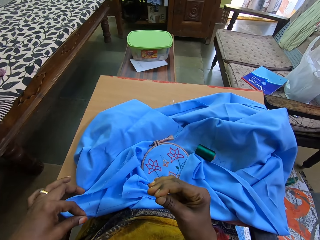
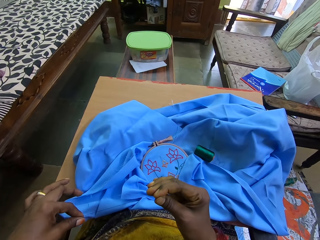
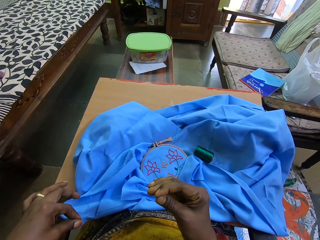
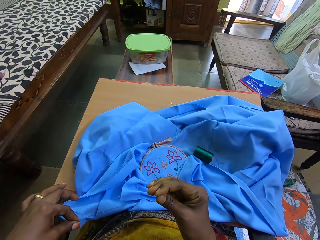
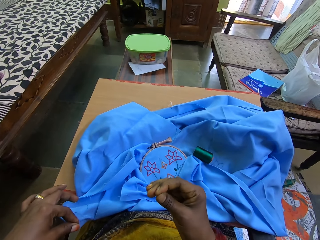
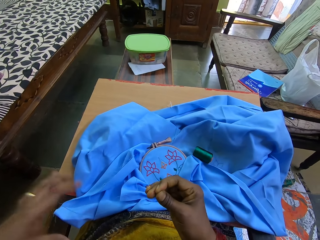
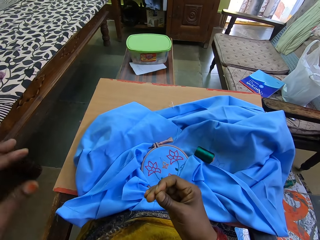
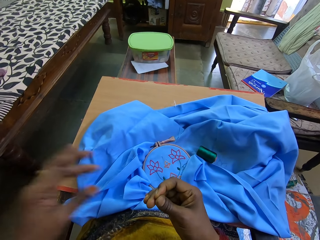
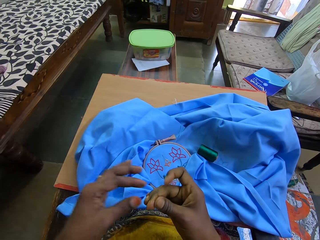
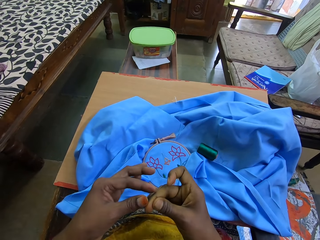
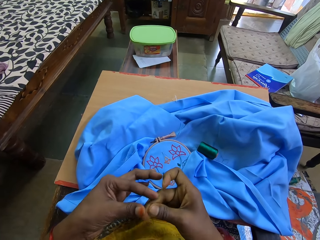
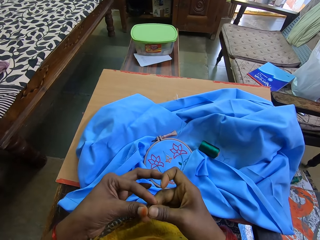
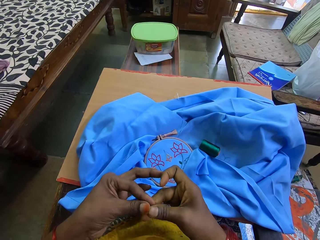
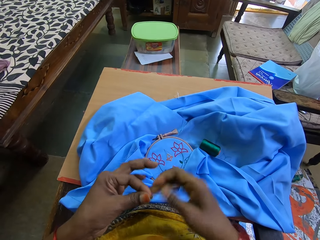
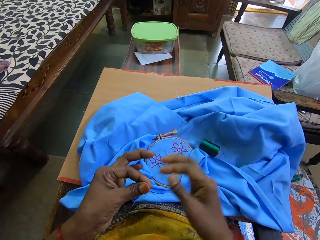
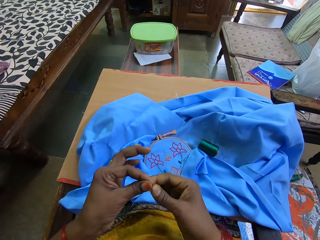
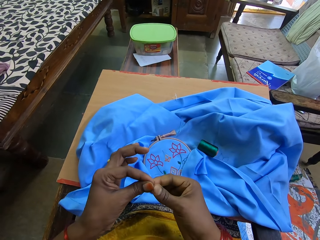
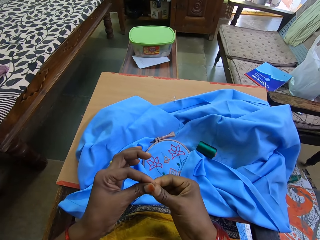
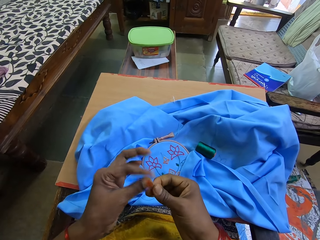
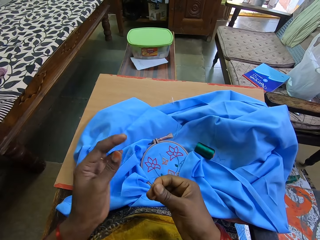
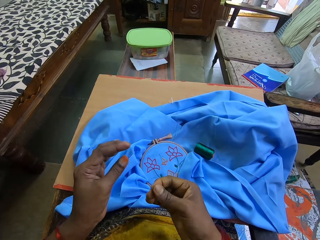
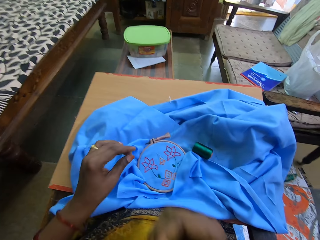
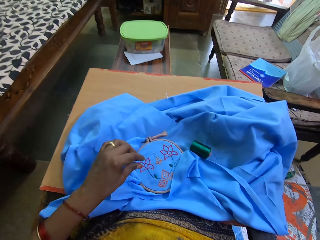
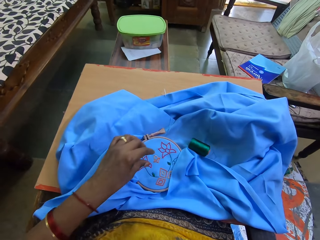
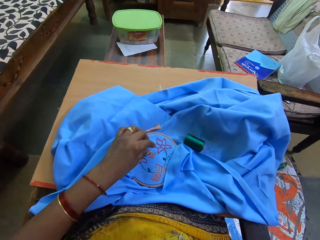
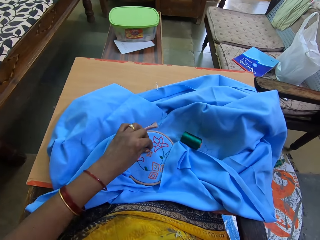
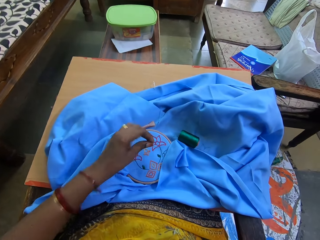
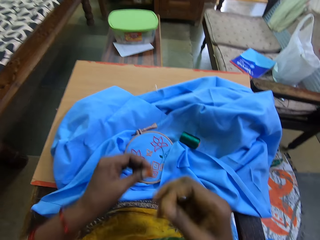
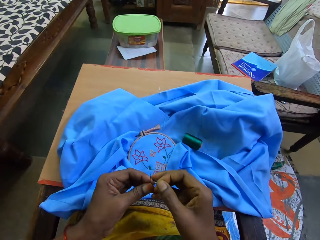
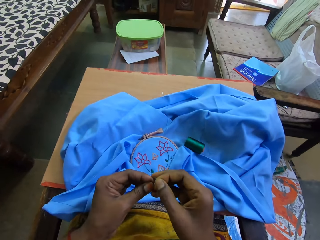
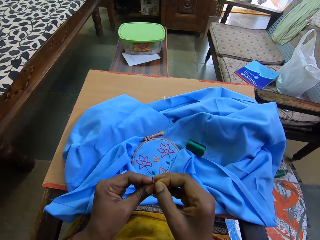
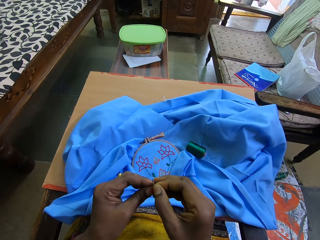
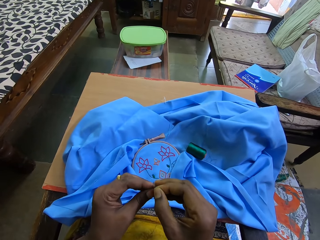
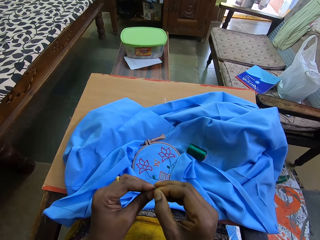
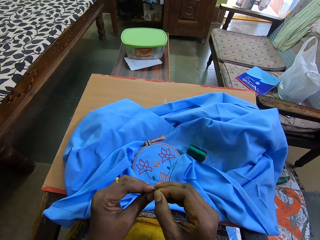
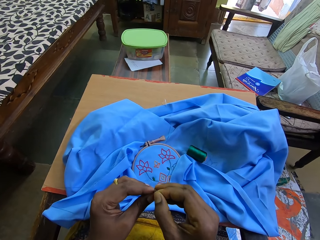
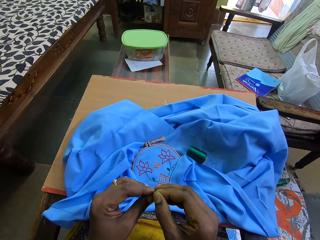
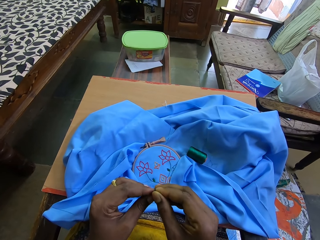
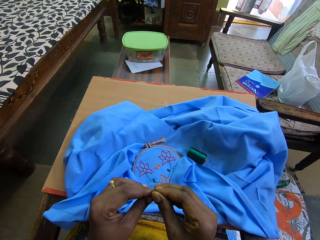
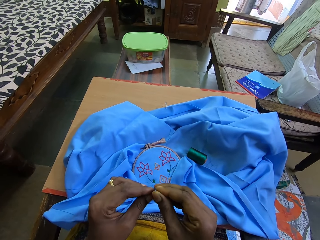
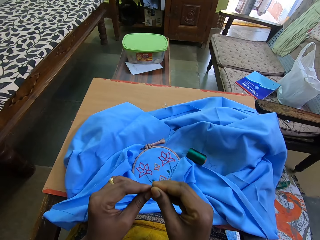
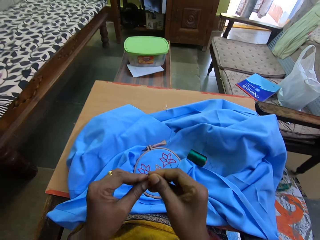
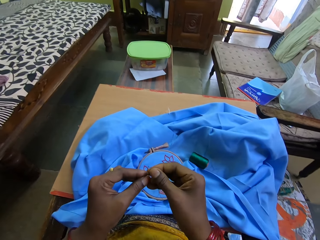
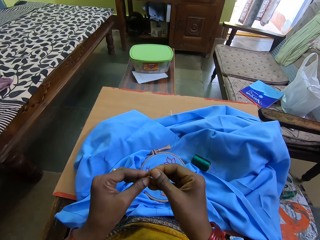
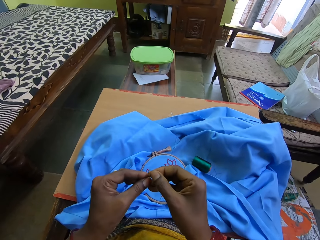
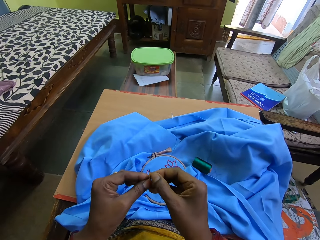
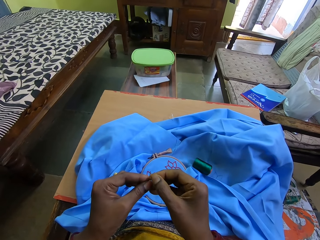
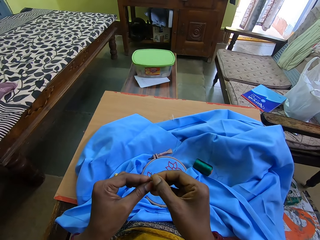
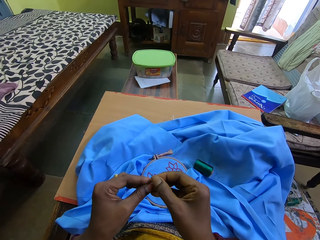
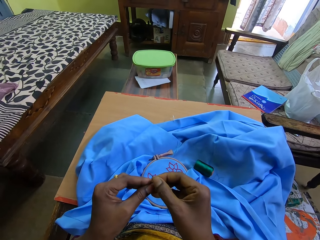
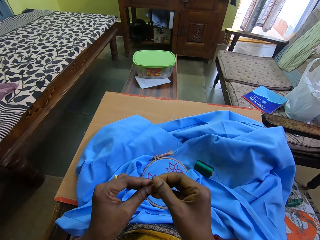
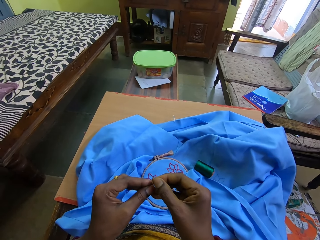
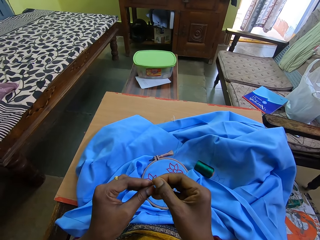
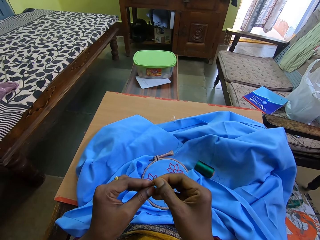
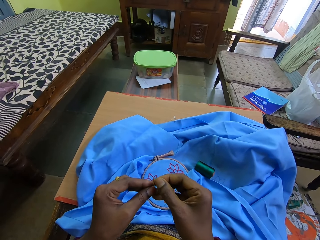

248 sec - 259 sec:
The camera wearer does something. They collect a needle. They push the thread through the needle.

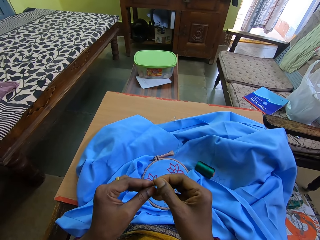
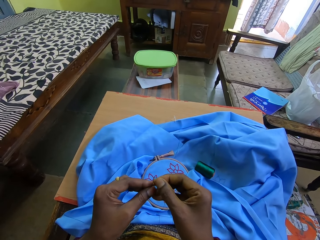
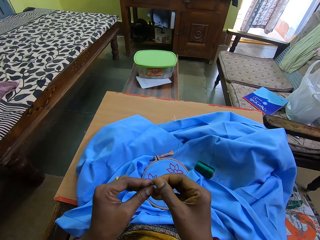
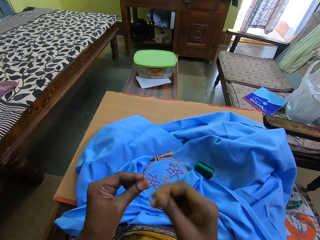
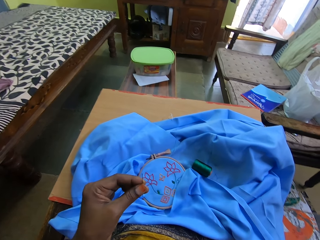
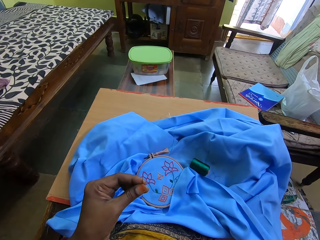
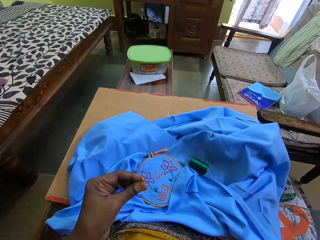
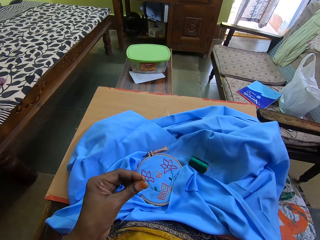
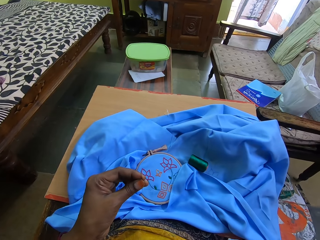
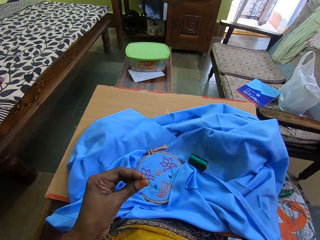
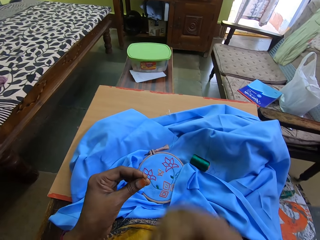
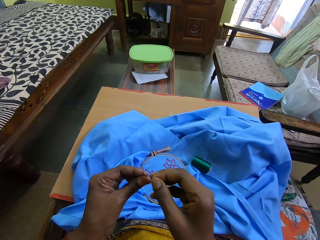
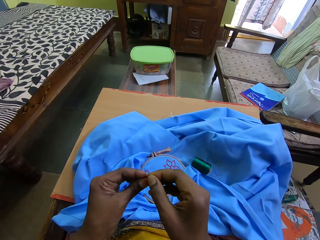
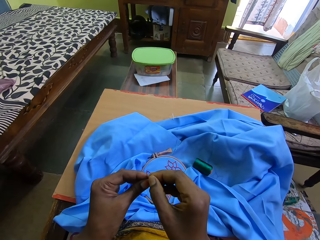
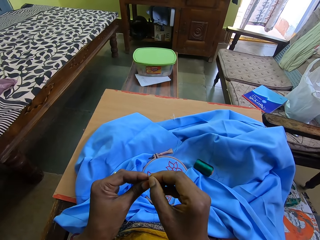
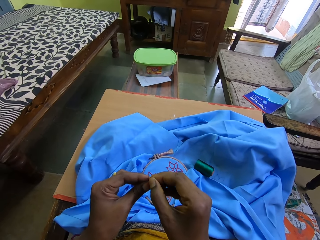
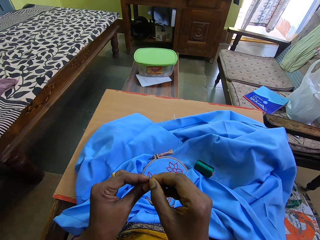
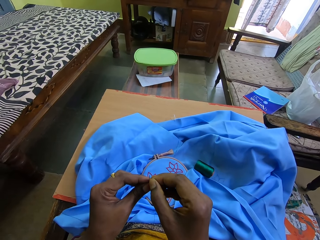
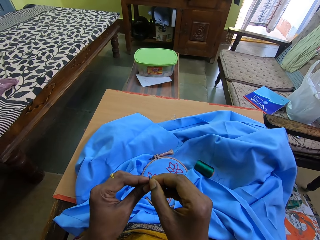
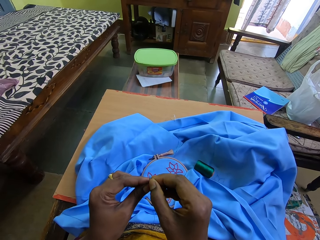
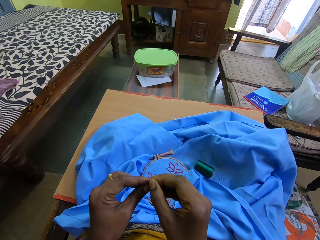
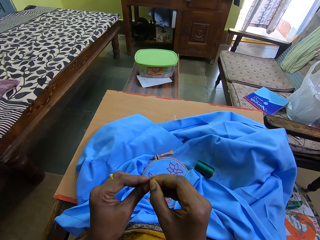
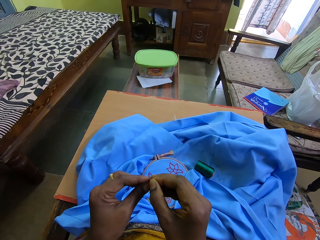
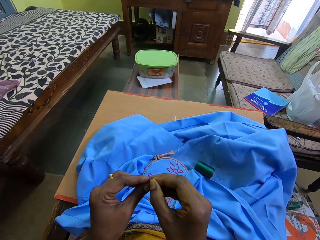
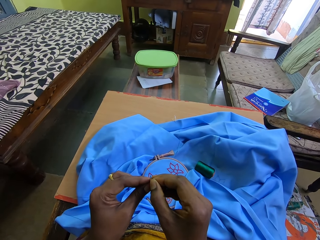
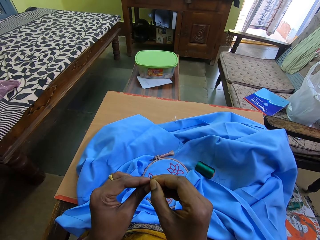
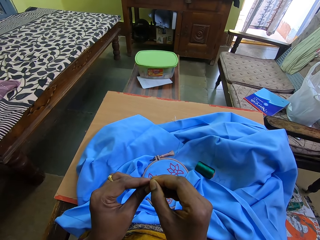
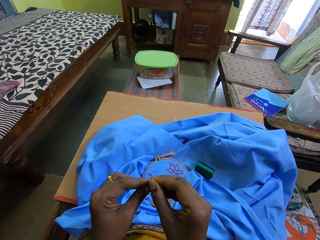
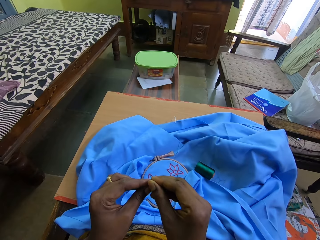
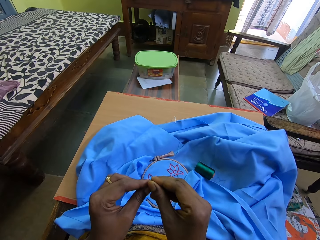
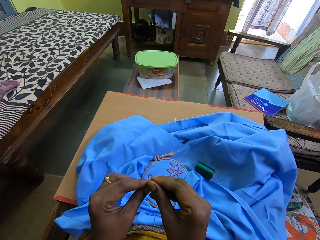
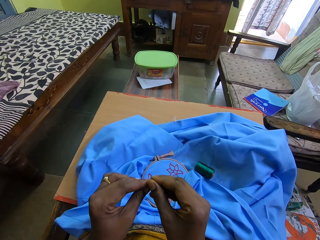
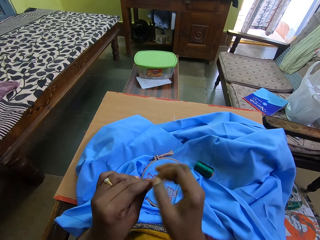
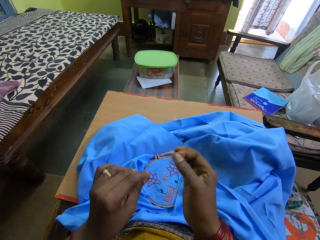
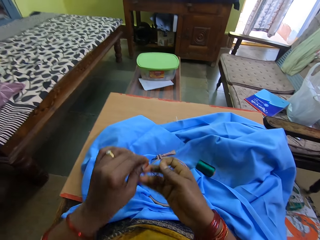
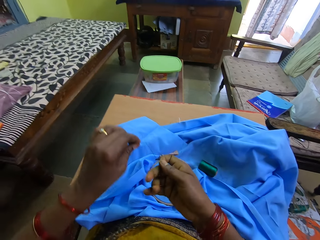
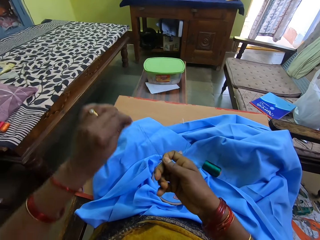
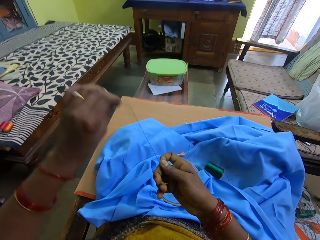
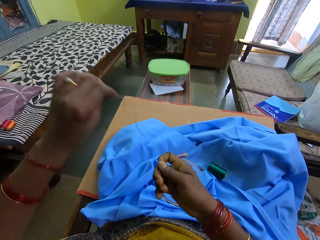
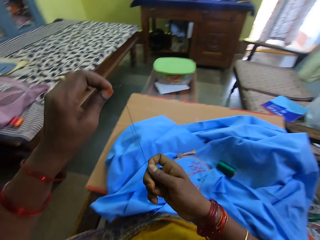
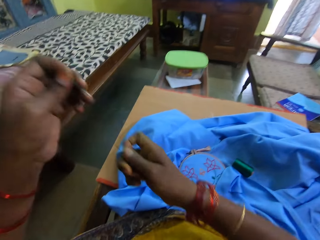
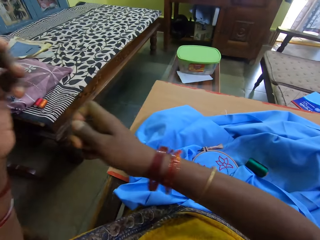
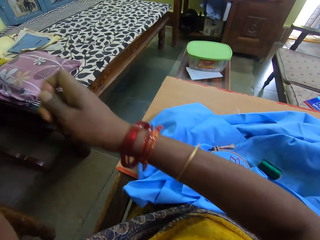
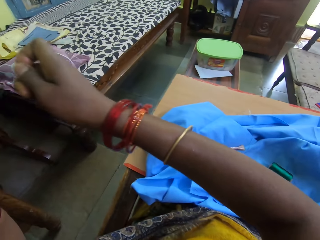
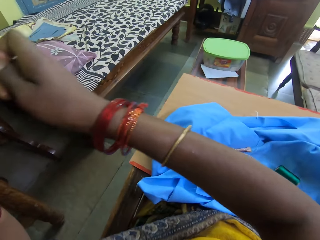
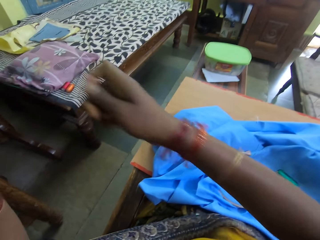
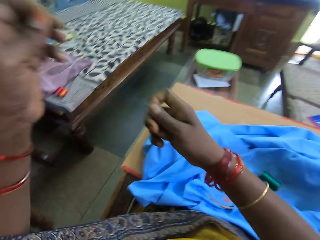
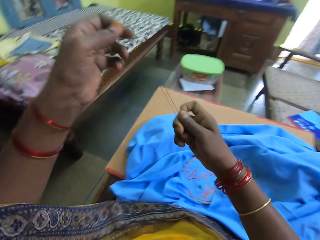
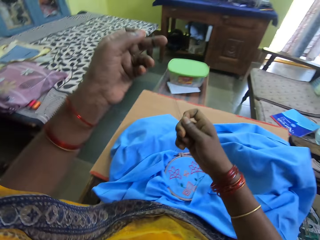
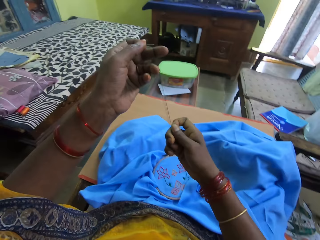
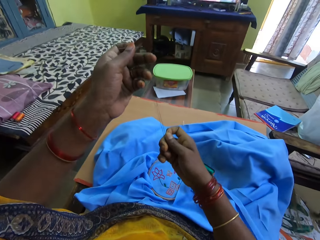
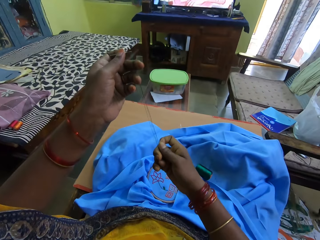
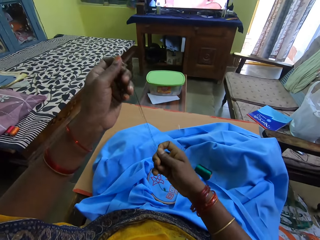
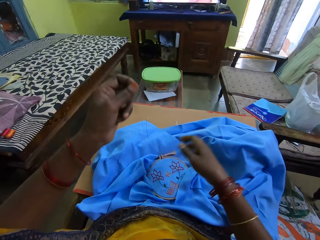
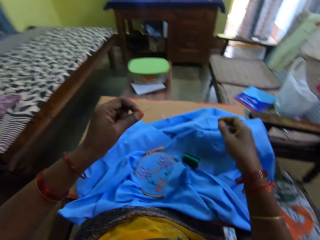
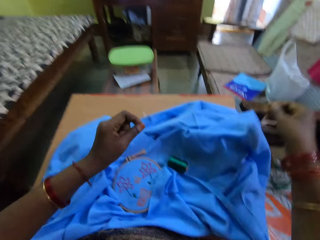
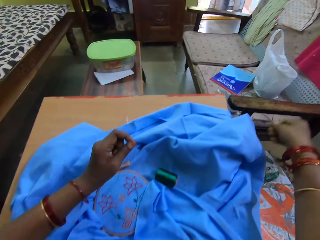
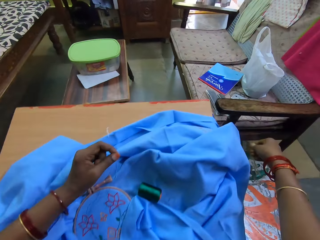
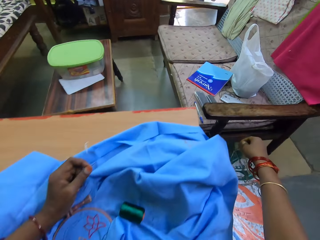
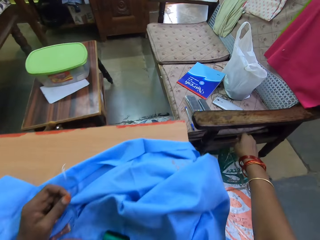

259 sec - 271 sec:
The camera wearer does something. They pass the thread through the needle. They pull the thread.
